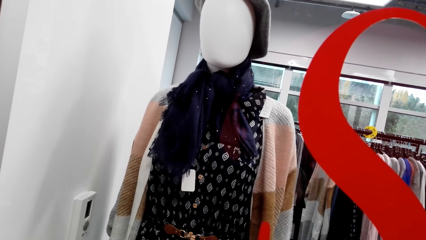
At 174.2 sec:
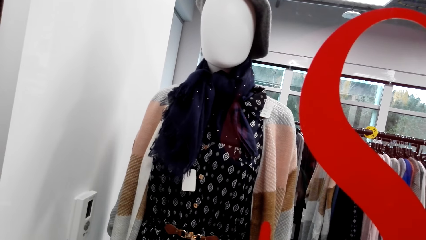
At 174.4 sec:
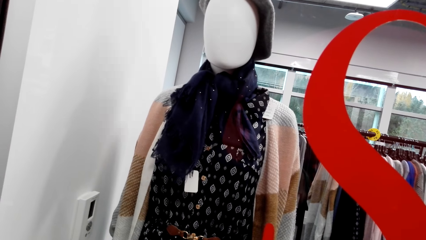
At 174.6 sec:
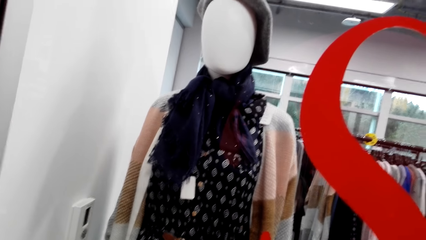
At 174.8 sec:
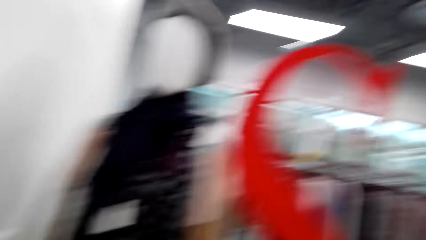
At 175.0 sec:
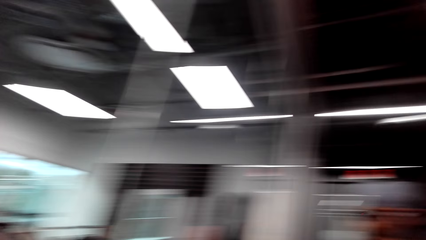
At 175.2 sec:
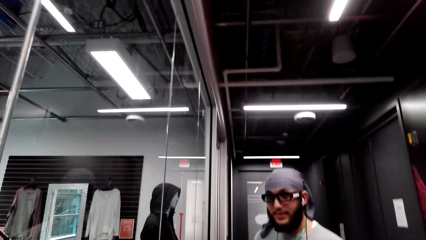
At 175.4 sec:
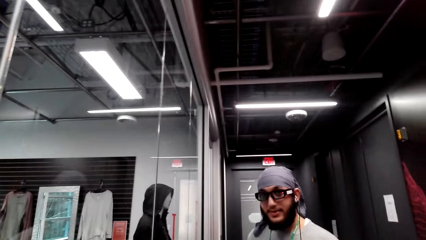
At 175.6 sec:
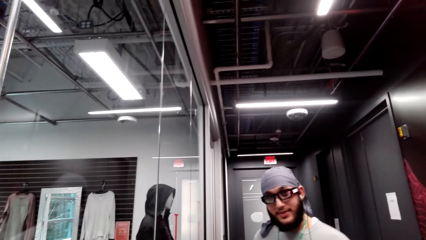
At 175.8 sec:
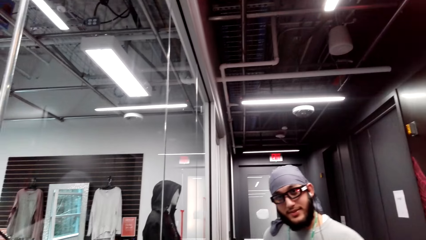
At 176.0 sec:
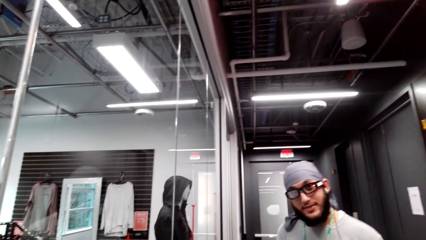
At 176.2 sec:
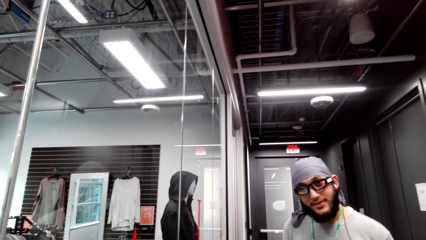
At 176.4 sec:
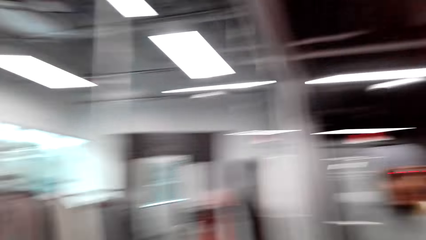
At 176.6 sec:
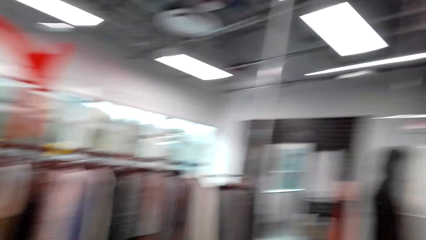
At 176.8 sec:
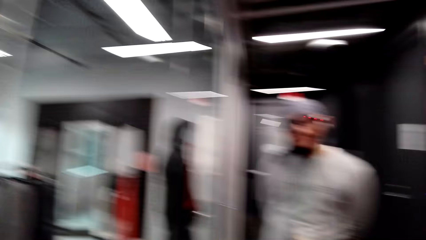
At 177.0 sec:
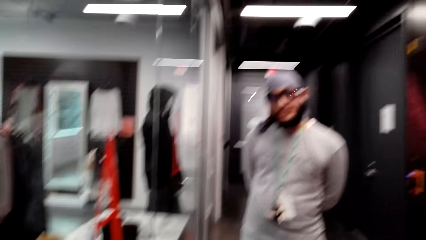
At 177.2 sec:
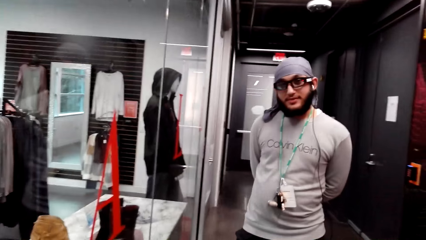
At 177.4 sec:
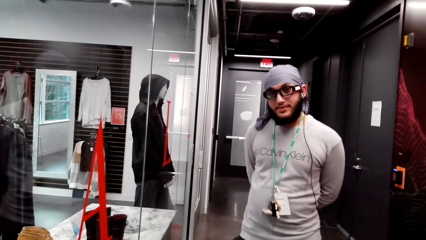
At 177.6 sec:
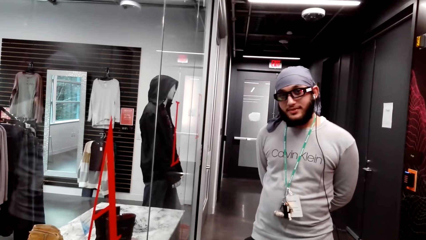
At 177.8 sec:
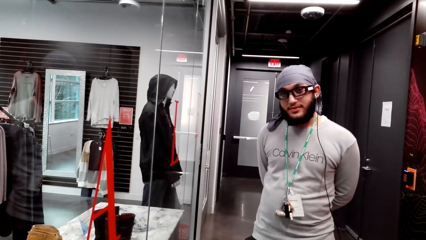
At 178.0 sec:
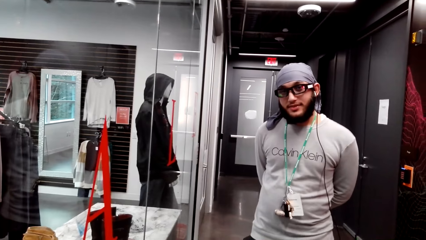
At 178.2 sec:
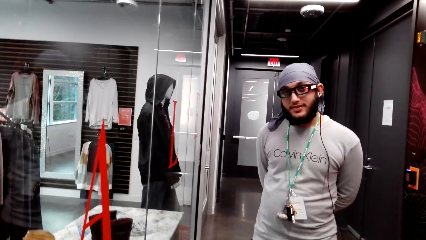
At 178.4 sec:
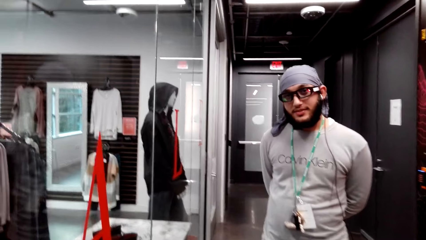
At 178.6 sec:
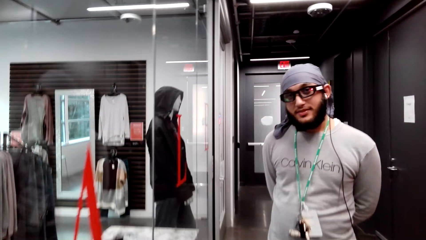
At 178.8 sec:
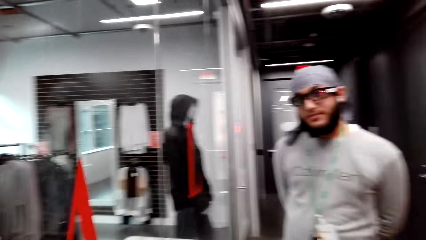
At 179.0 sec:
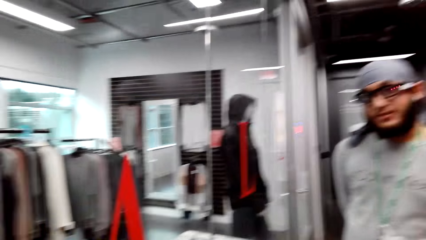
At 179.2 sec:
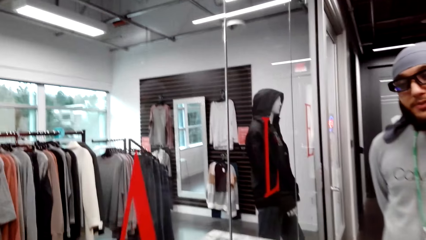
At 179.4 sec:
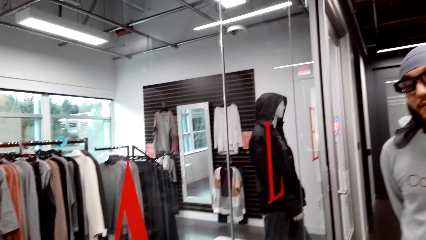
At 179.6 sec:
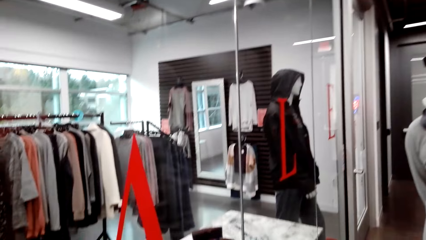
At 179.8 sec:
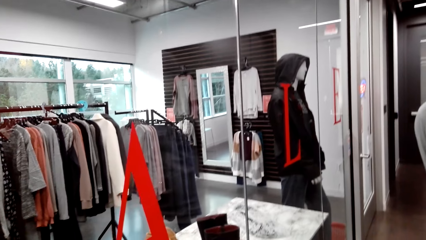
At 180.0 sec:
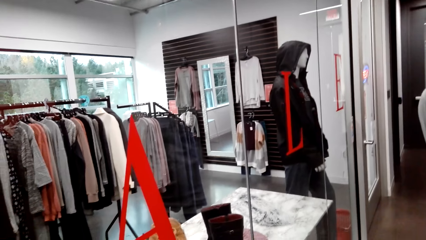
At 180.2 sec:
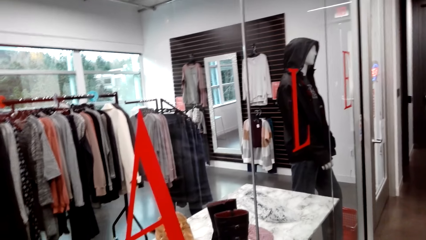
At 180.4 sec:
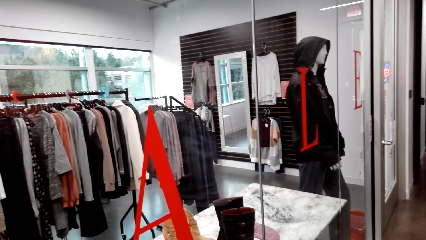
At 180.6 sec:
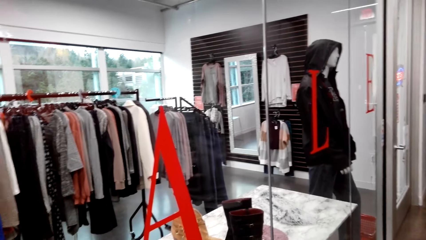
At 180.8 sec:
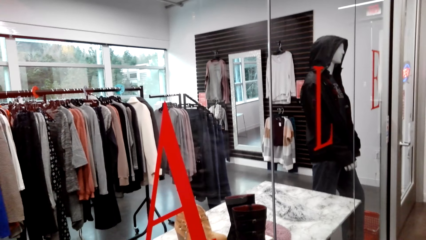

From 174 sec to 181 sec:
The camera wearer looks at a person.

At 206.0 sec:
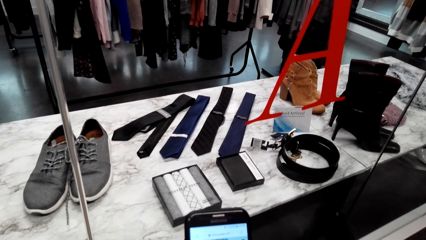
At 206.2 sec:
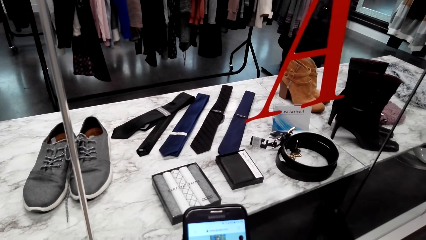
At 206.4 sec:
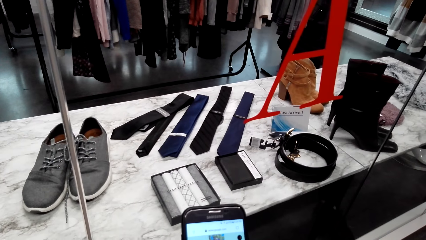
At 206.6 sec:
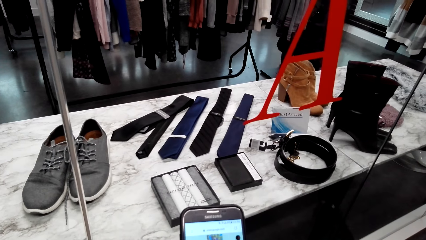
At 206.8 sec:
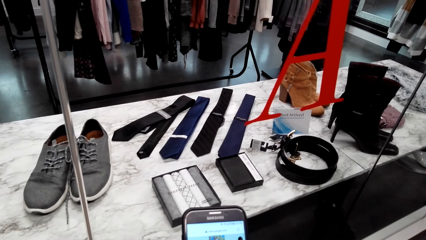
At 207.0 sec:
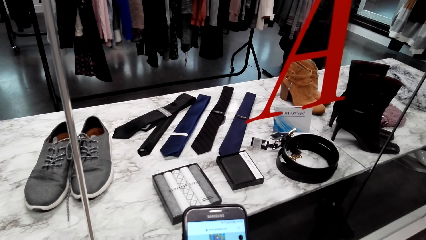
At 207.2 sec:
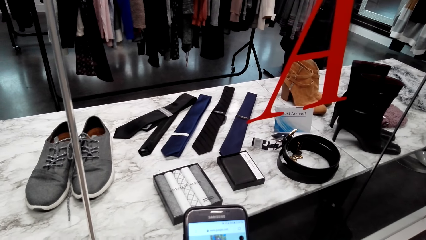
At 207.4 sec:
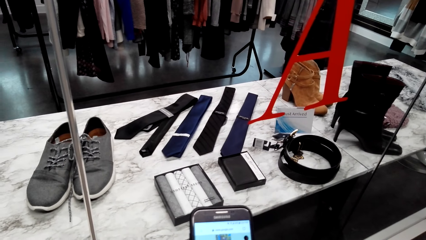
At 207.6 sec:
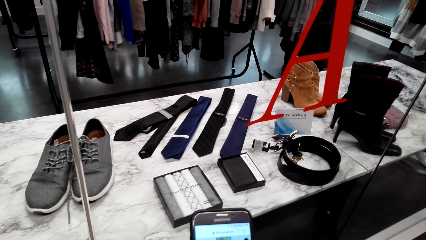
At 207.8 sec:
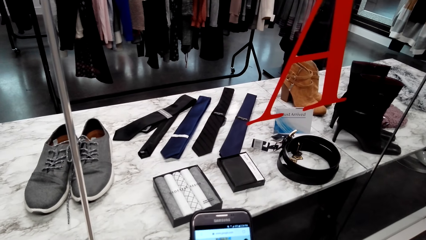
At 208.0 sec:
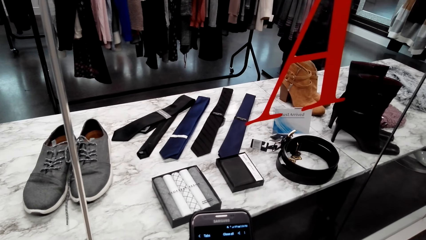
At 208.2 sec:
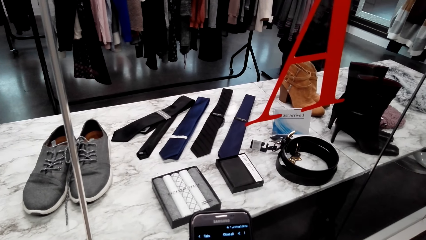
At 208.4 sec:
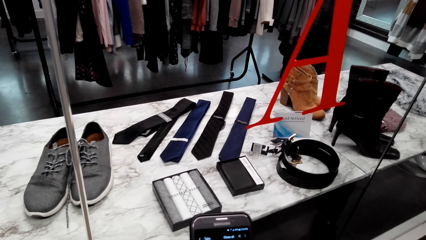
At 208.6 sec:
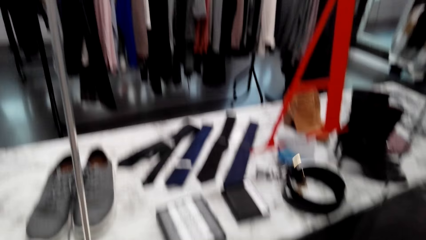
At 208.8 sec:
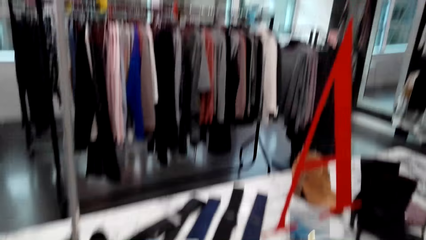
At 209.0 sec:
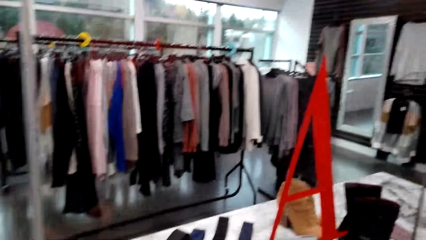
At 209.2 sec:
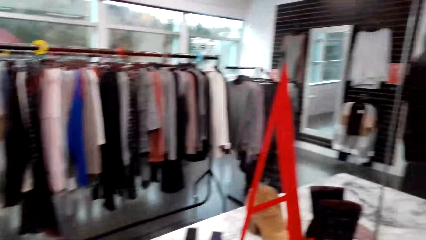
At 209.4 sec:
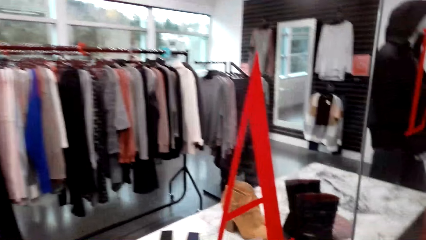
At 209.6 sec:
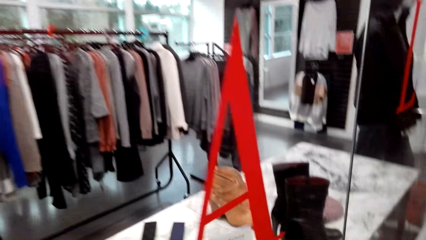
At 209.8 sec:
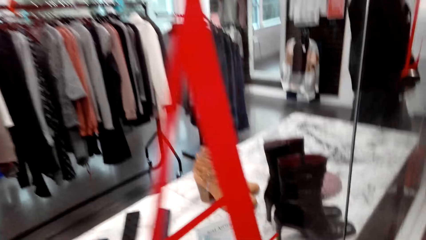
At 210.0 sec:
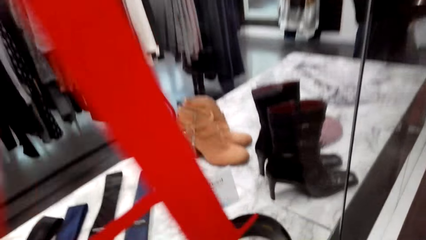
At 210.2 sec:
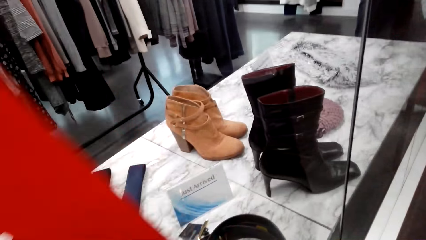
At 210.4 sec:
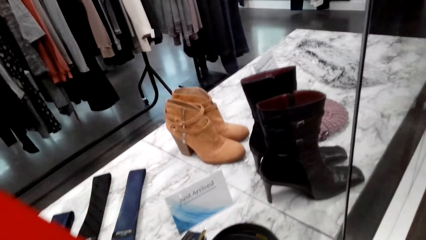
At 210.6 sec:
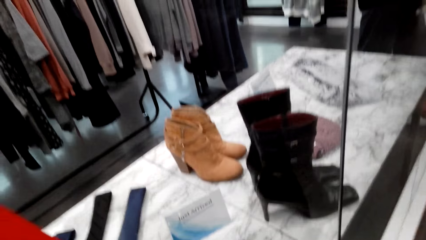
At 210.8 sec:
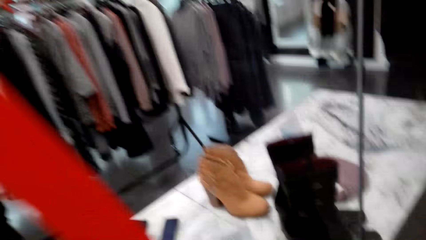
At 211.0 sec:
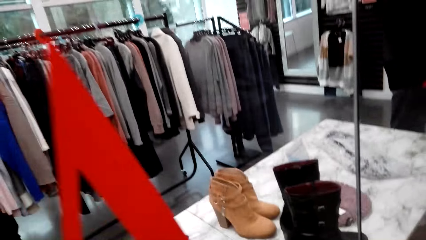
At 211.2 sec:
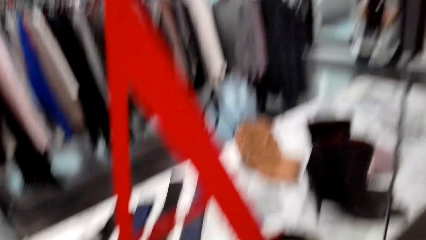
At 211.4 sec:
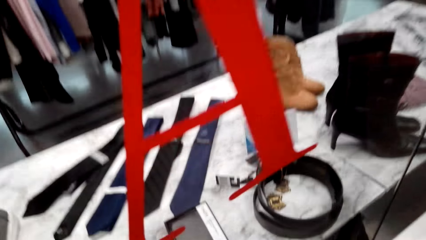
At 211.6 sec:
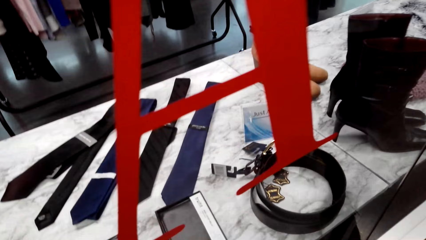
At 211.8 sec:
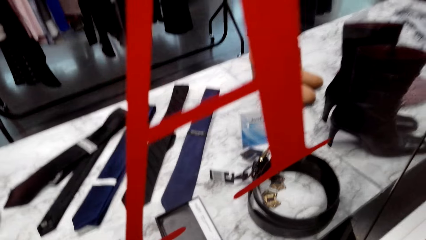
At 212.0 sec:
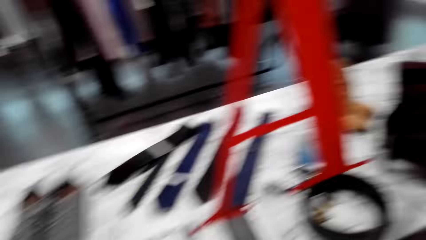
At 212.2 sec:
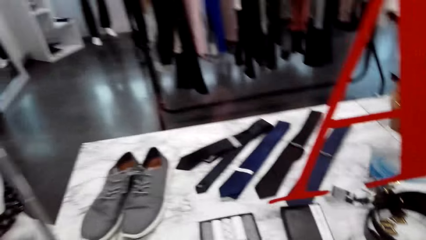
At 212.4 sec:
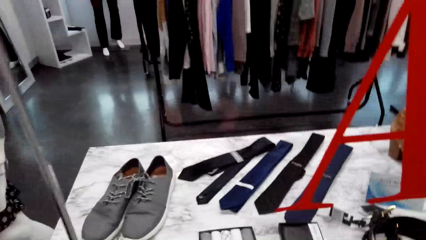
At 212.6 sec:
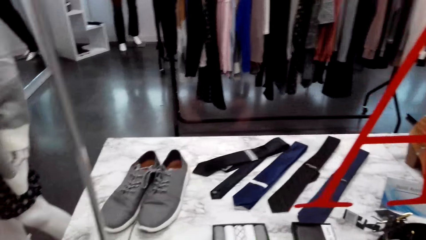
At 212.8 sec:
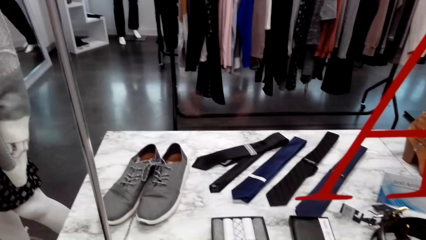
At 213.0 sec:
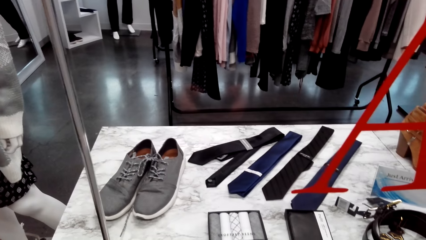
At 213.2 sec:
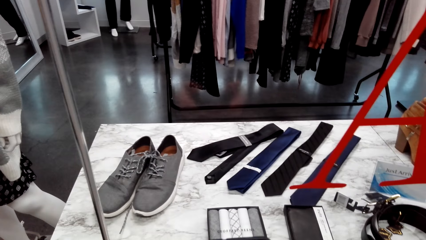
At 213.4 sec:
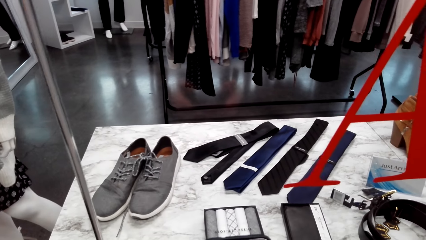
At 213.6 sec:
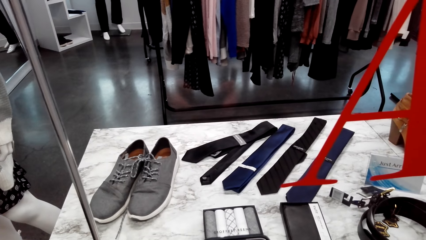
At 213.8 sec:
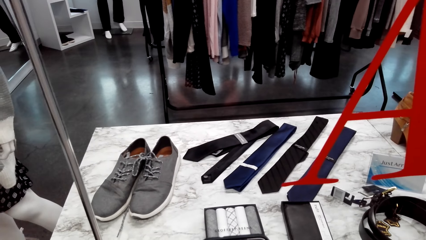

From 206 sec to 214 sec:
The camera wearer looks at the phone. They operate the phone.
